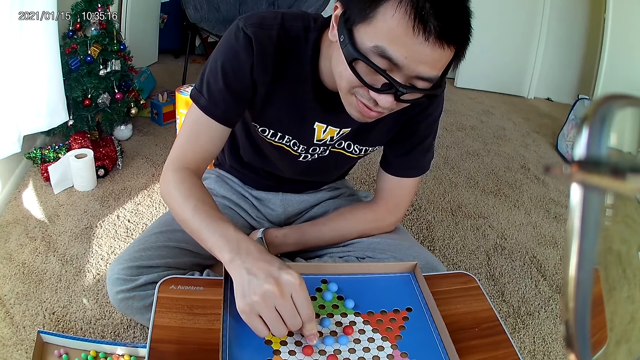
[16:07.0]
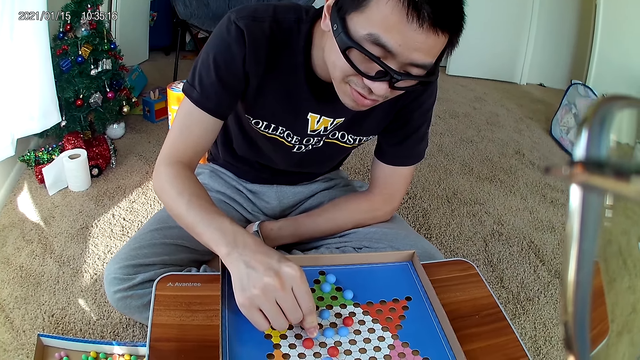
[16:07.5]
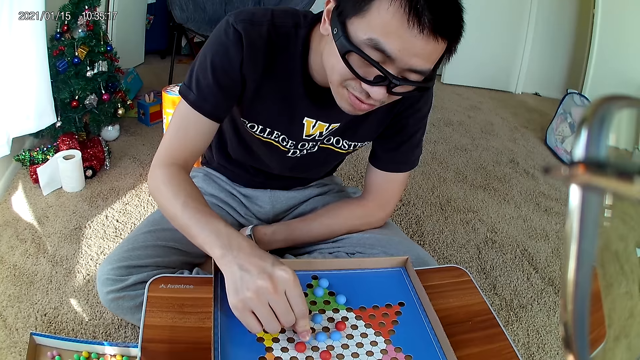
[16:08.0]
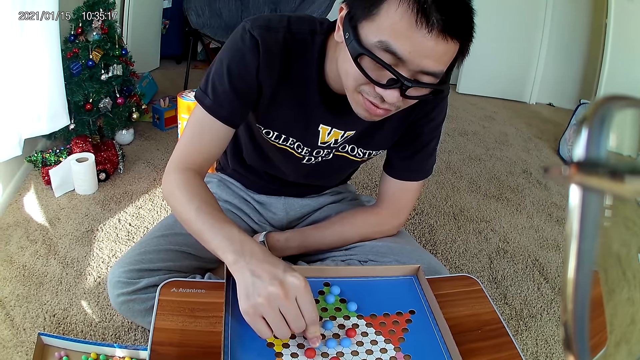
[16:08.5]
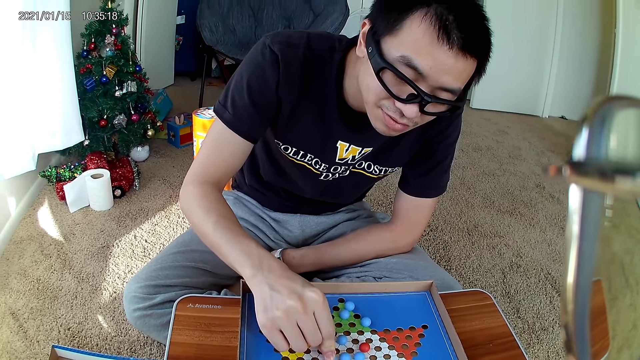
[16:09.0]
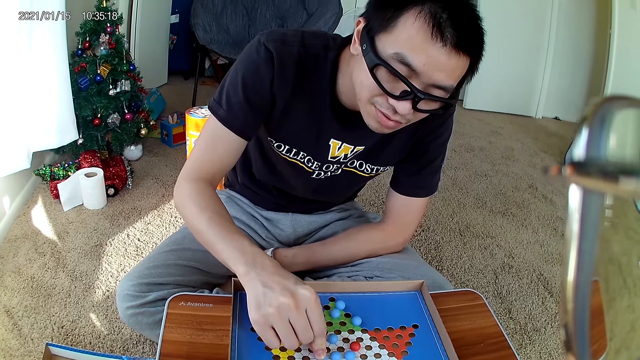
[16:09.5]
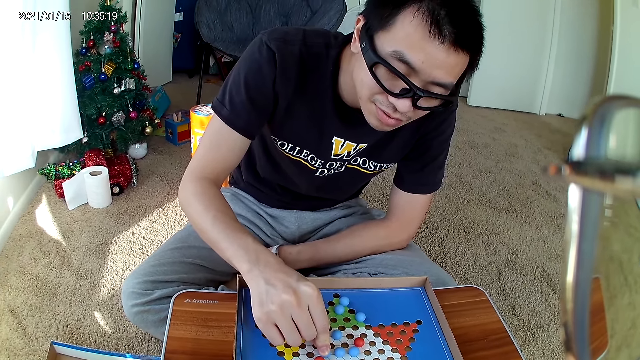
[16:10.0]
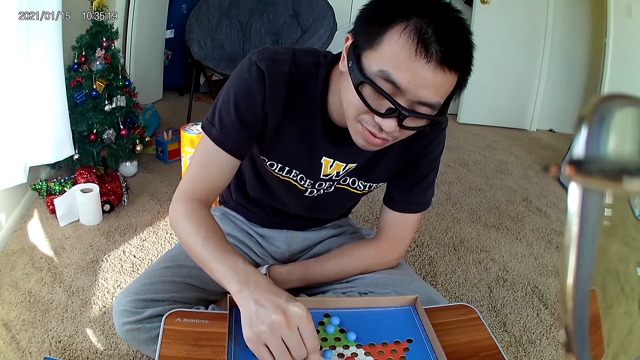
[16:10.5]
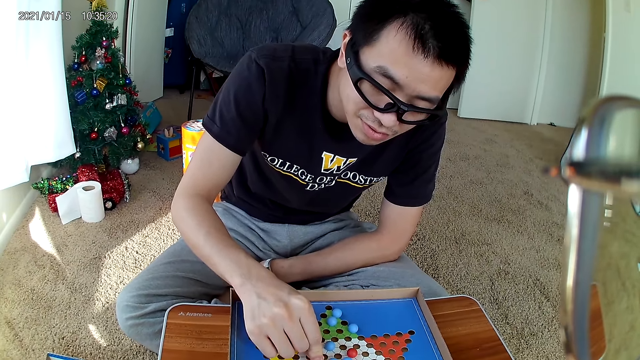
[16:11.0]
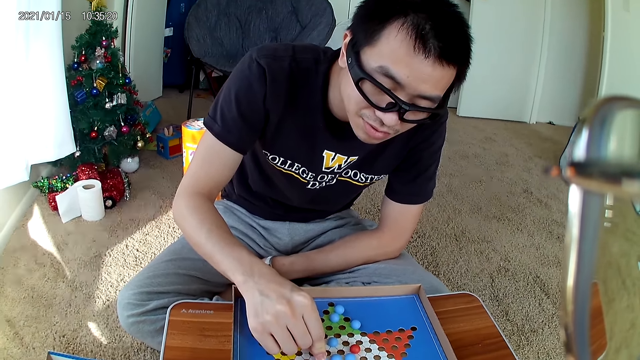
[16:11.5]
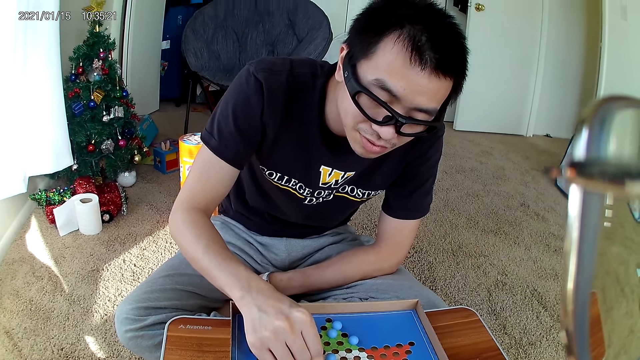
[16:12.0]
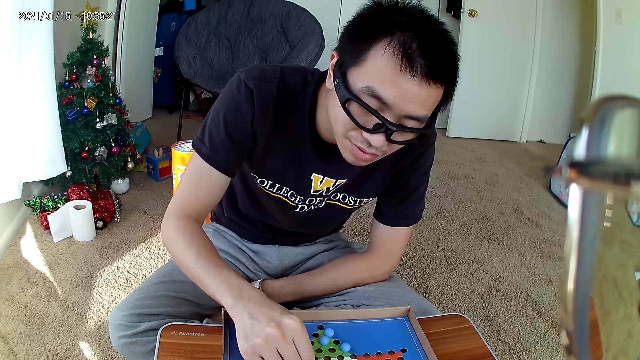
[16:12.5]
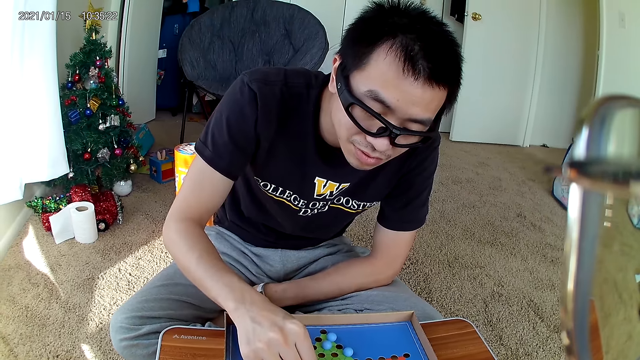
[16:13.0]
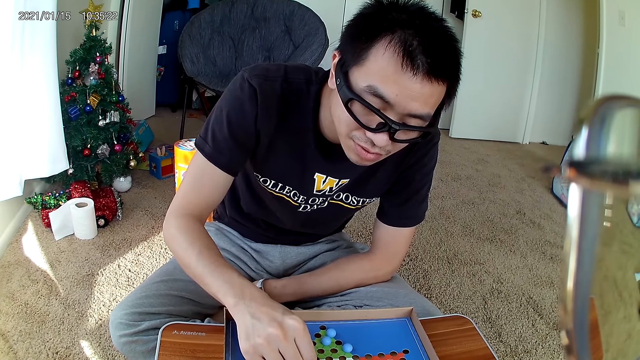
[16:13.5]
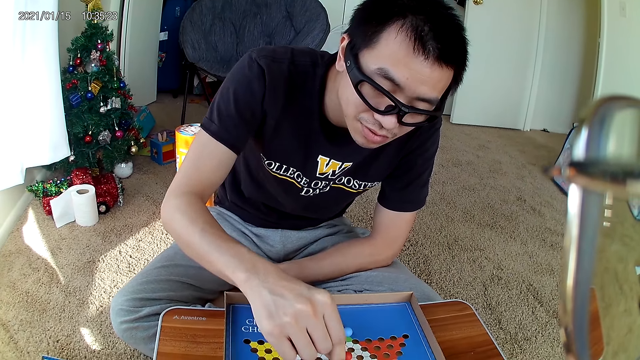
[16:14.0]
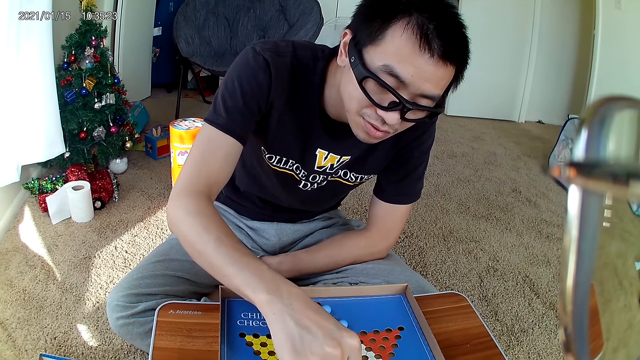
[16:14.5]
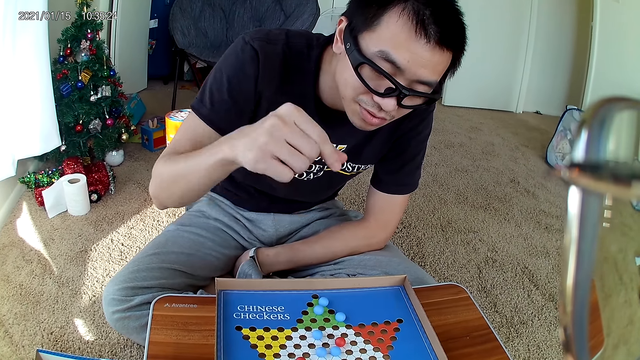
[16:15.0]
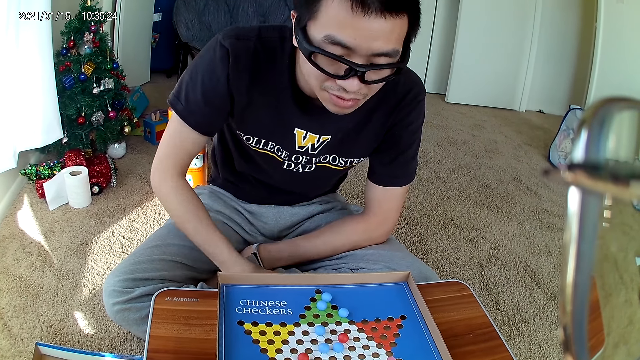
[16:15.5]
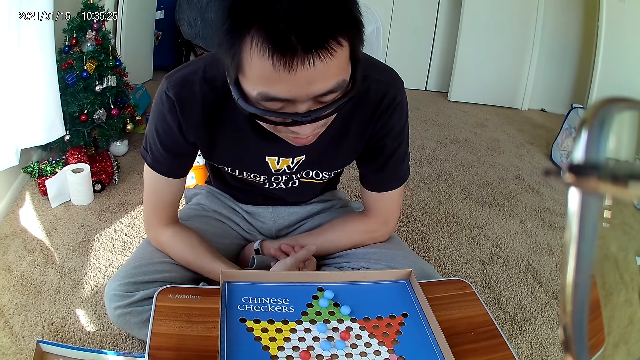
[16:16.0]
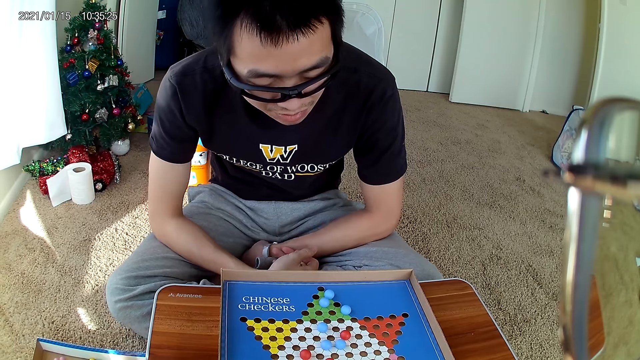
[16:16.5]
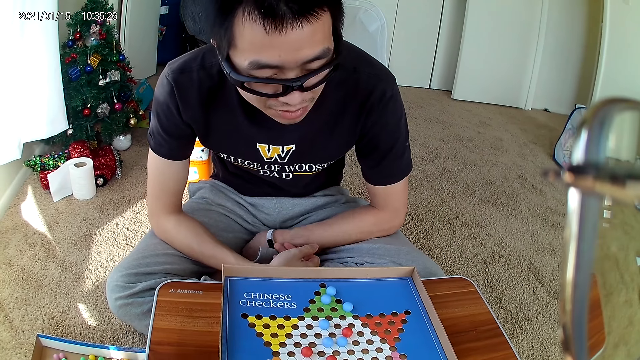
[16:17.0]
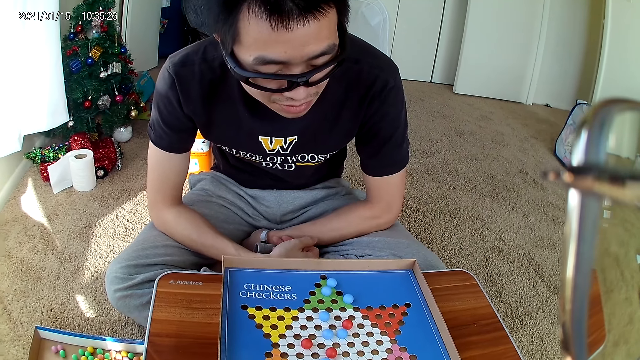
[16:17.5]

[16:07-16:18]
The man moves a blue marble piece on the checkers board to a new position. The man drops the marble.

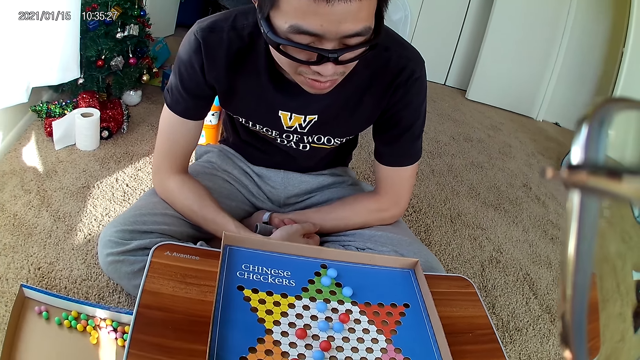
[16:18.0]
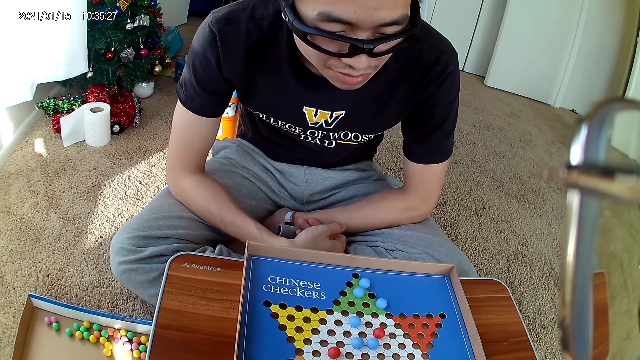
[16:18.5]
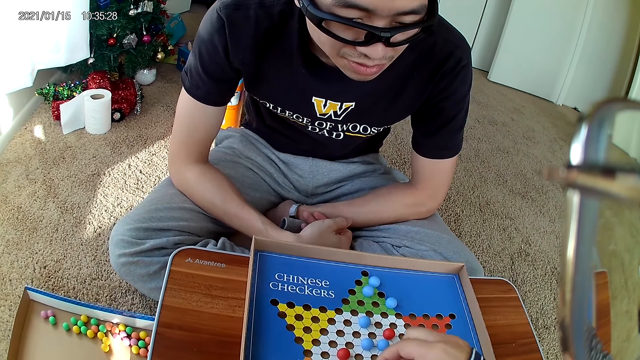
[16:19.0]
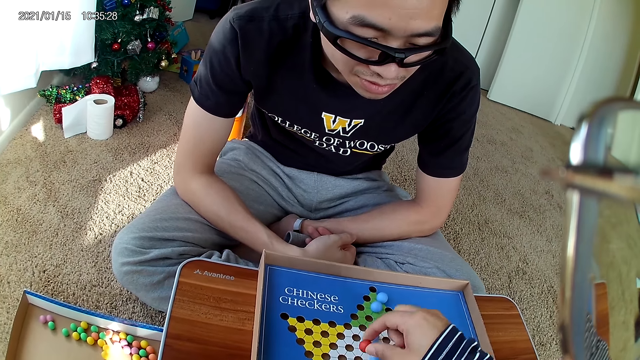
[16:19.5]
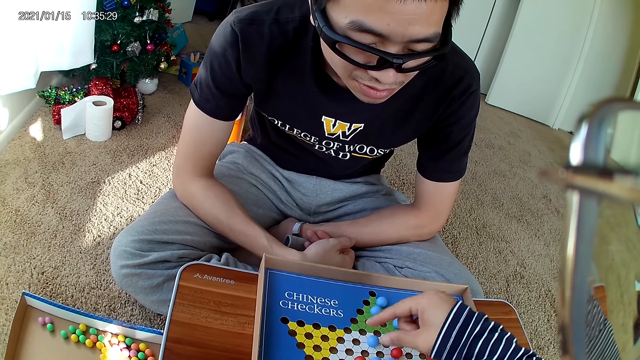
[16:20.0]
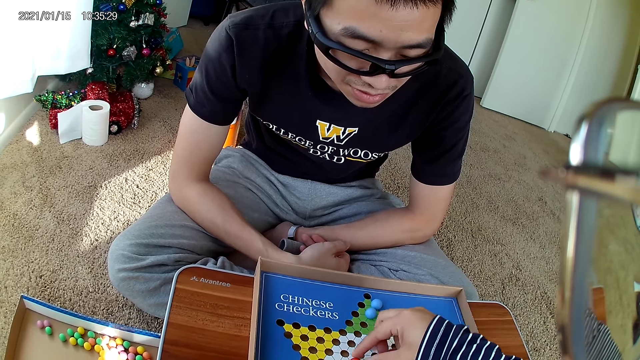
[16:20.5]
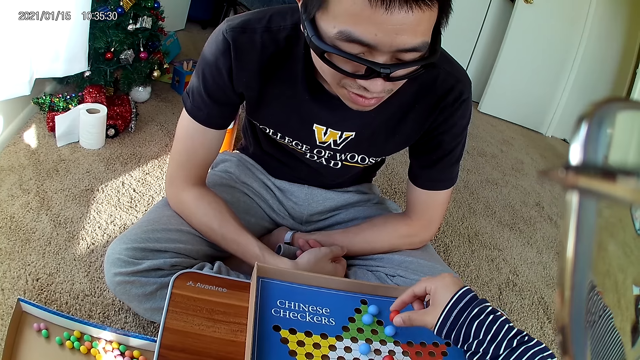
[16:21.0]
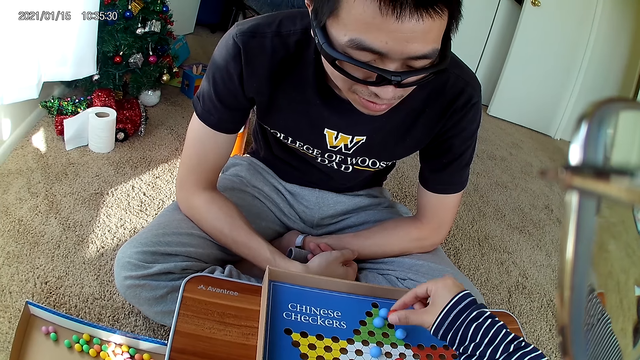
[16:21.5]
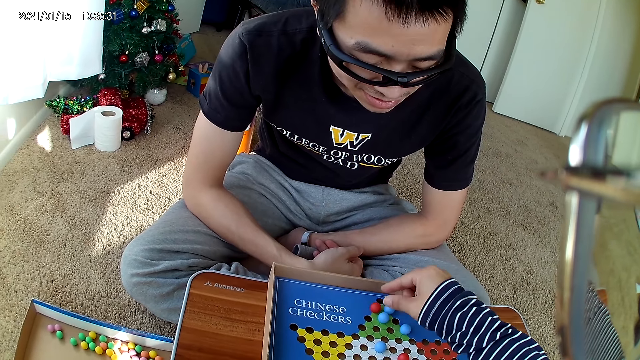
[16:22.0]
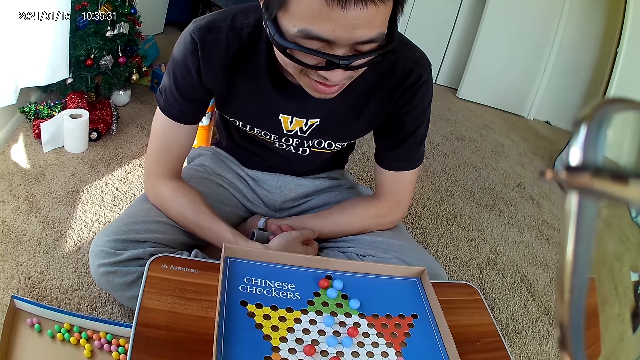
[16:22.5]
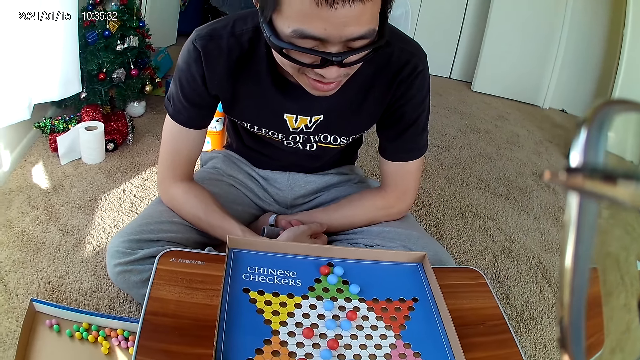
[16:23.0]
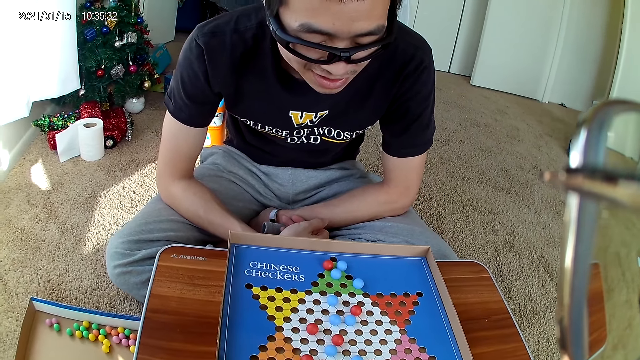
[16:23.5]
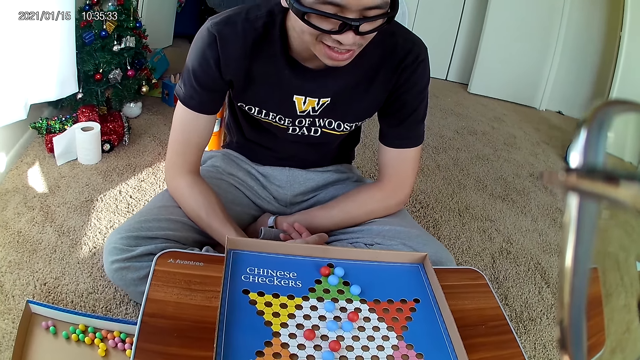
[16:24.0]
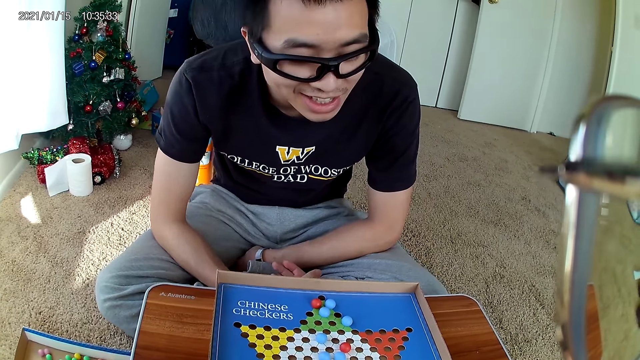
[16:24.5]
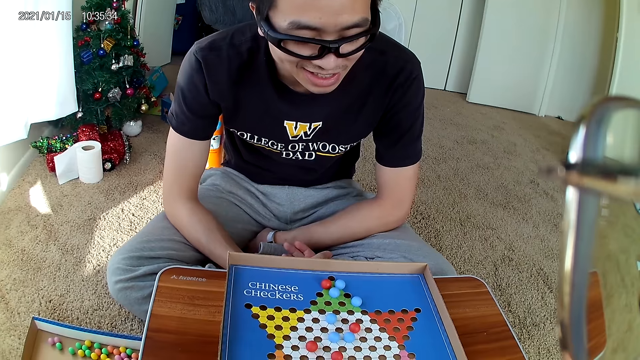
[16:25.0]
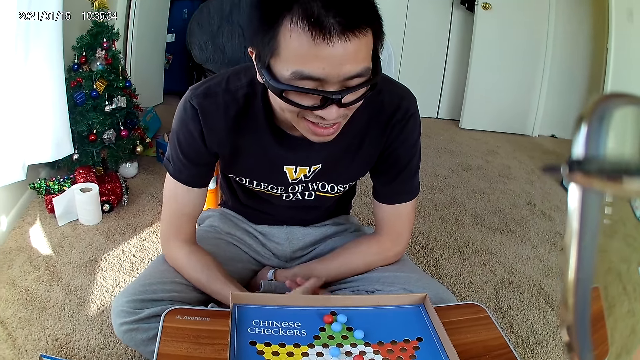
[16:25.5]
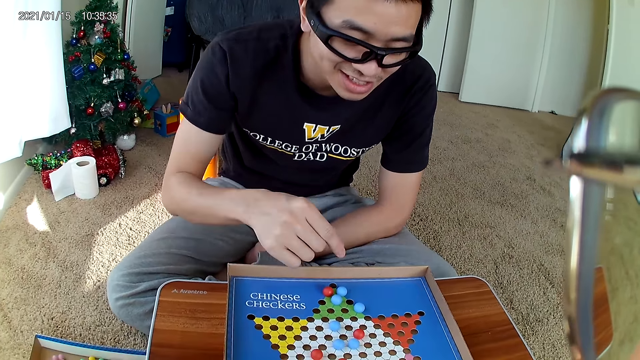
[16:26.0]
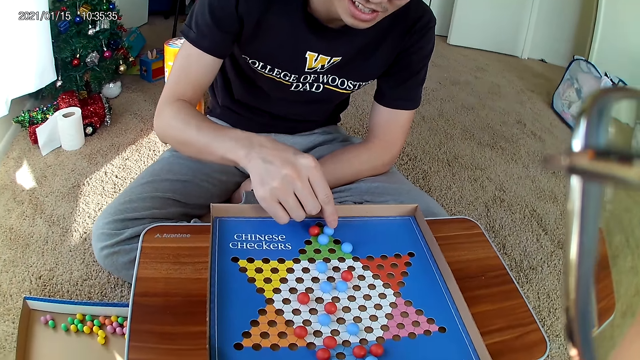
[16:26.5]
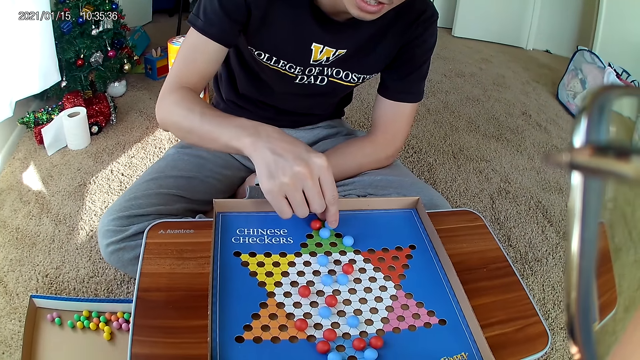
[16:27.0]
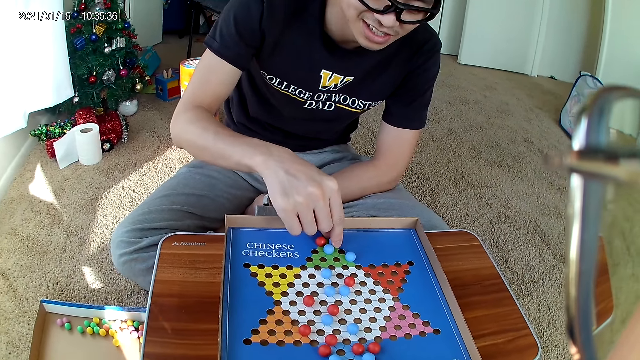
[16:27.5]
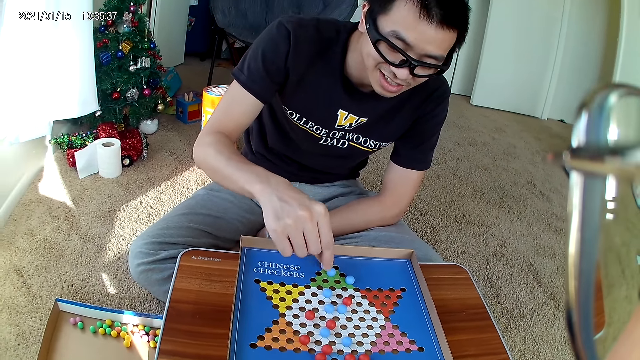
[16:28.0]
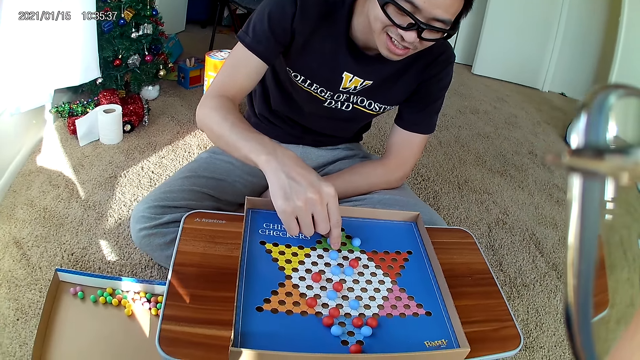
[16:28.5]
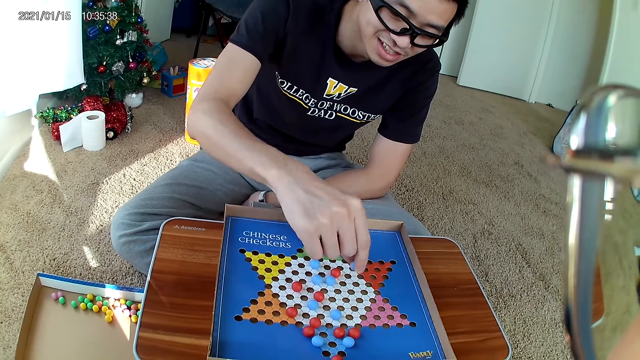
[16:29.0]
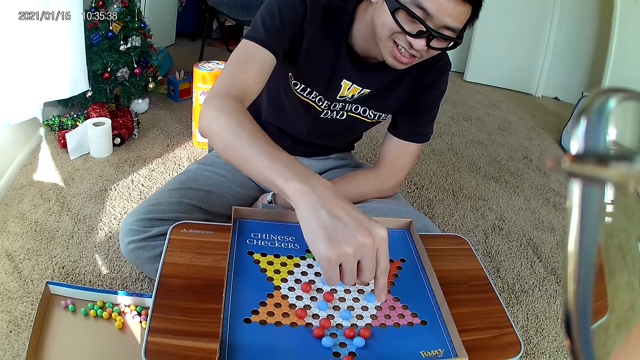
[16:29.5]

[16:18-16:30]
The camera wearer moves a red marble piece on the checkers board to a new position and picks up a marble. They drop the marble. The man picks up a marble and moves a blue marble piece on the checkers board to a new position.
